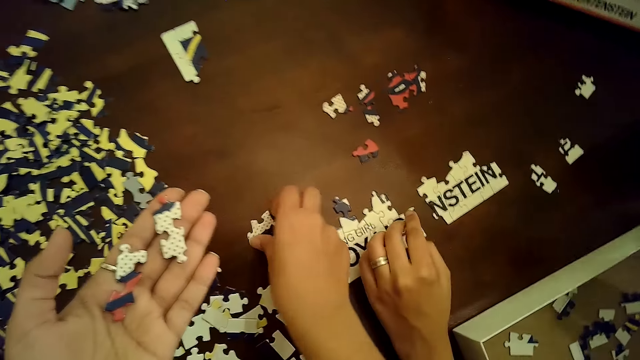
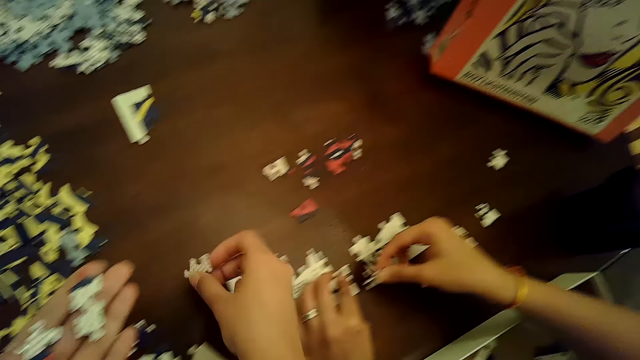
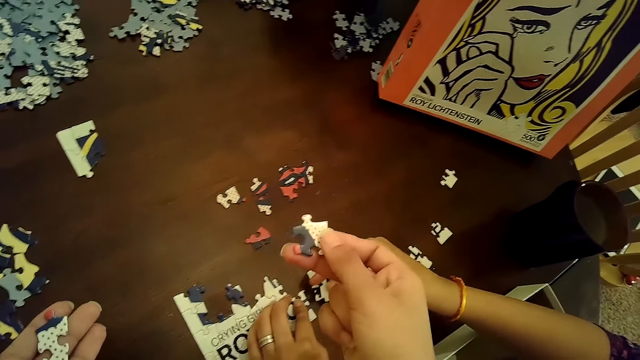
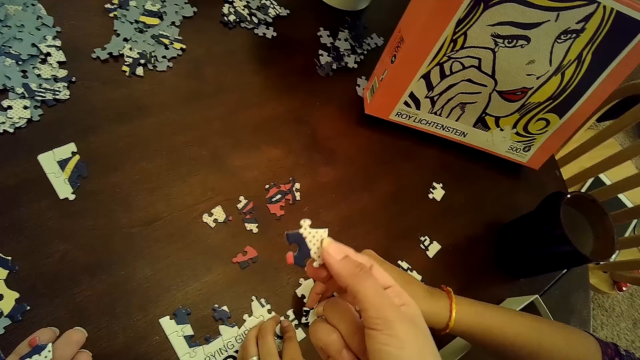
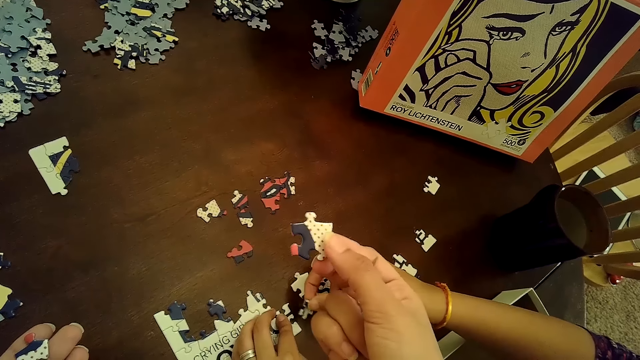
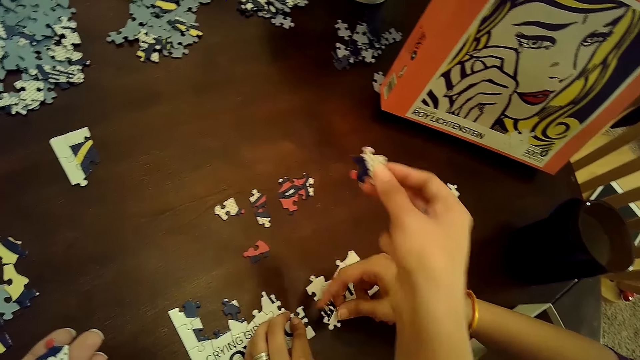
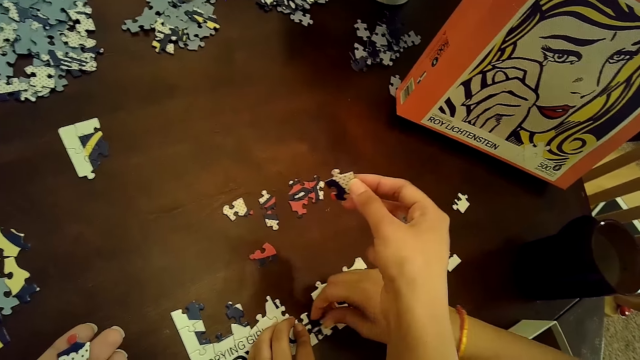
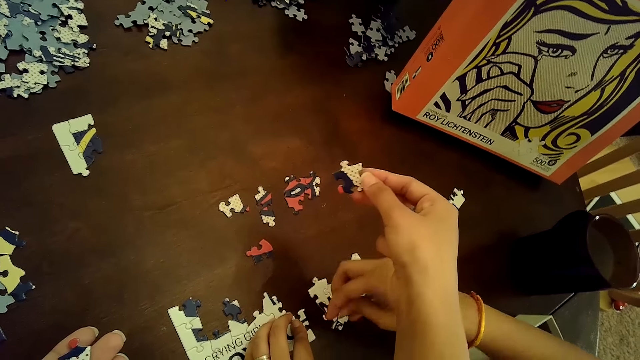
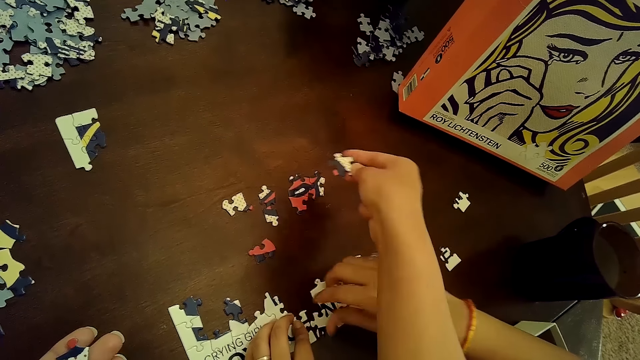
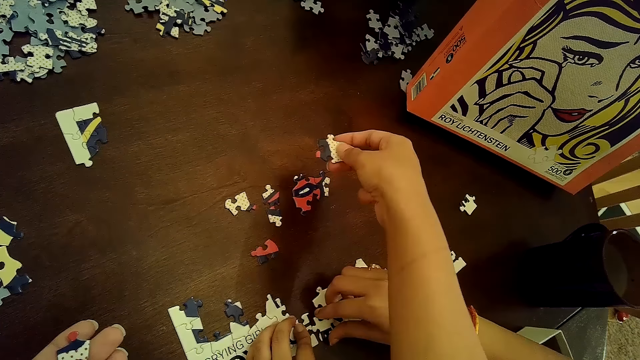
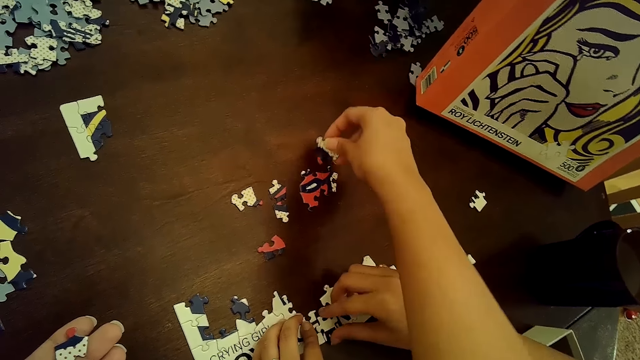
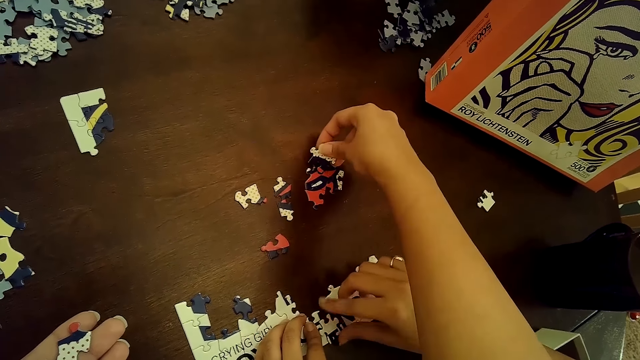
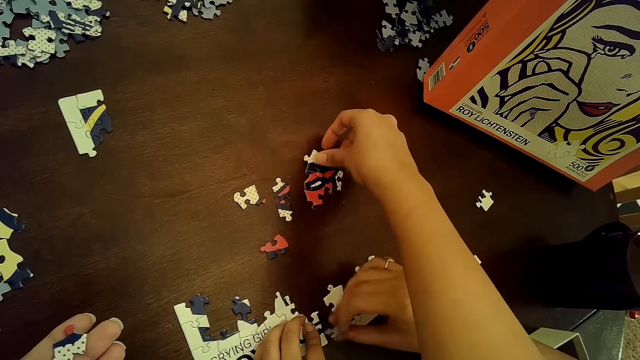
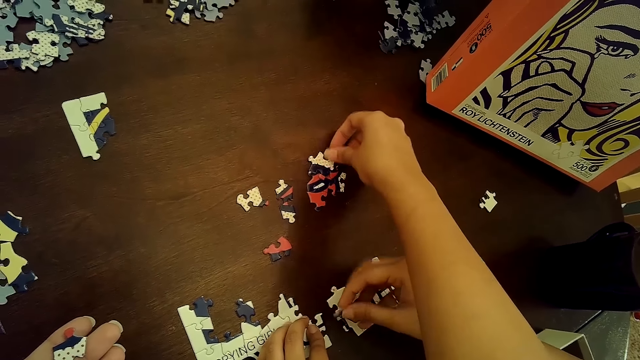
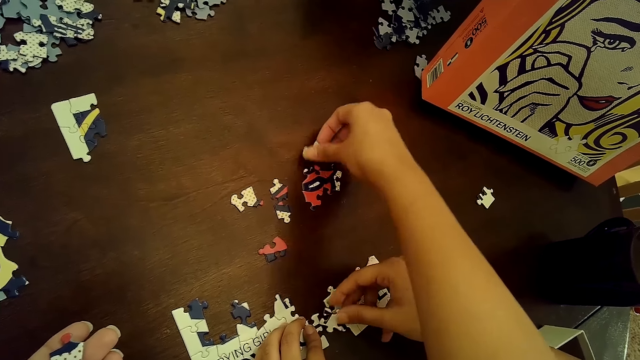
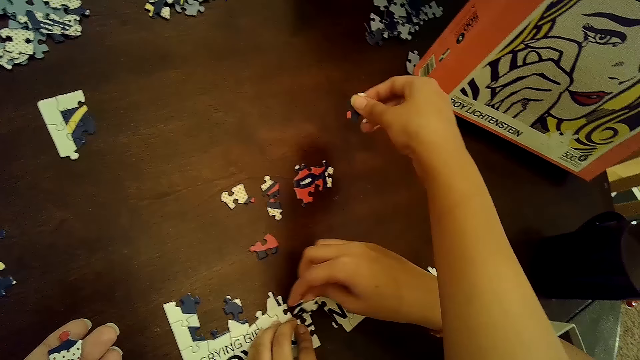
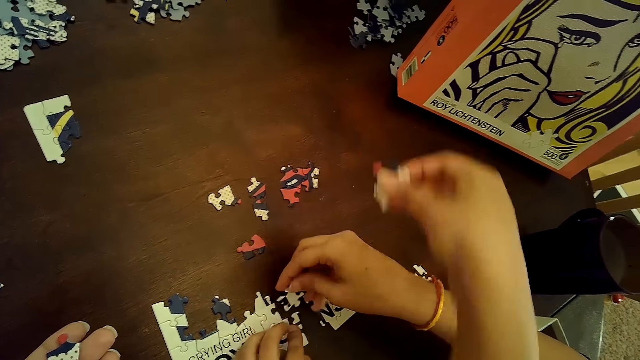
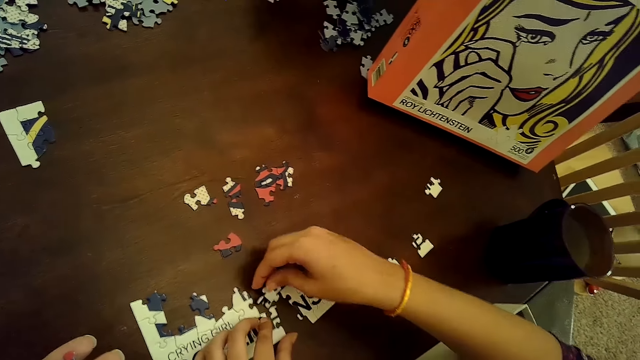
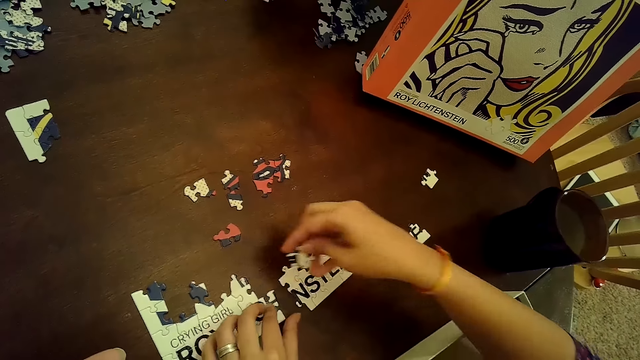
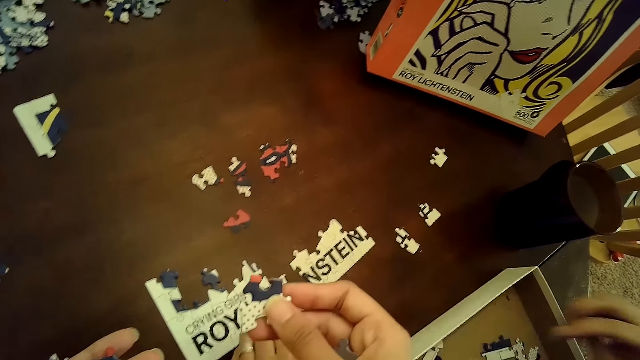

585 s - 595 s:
The camera wearer picks a puzzle piece from the table with her right hand. A woman inserts a puzzle piece into the puzzle tile on the table with her right hand. The camera wearer drops the puzzle piece on the table with her right hand. She picks the puzzle piece from the table with her right hand. The woman picks the puzzle piece from the table with her right hand and touches the puzzle piece on the table with her right hand.

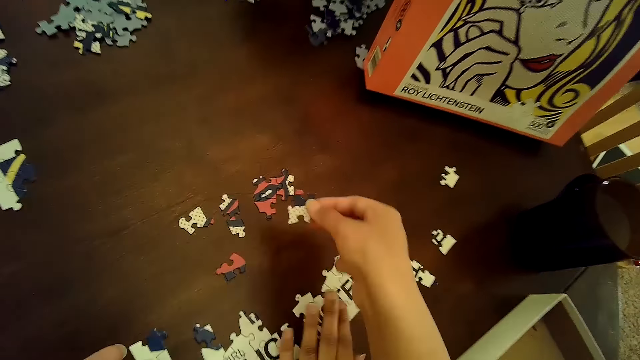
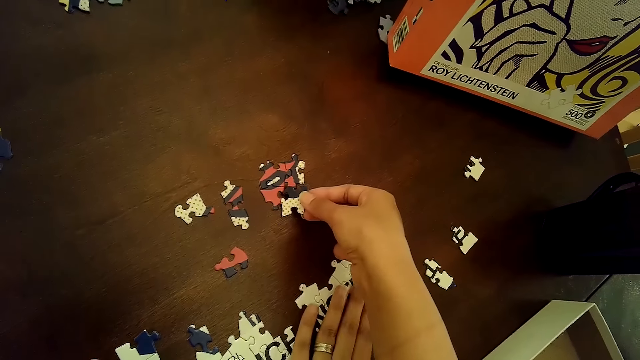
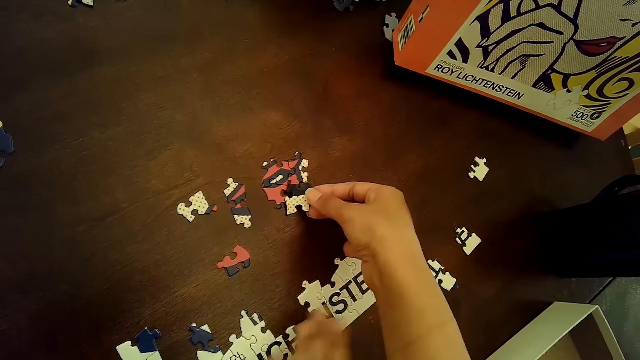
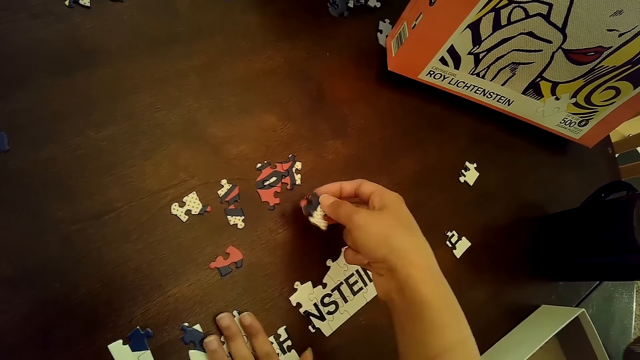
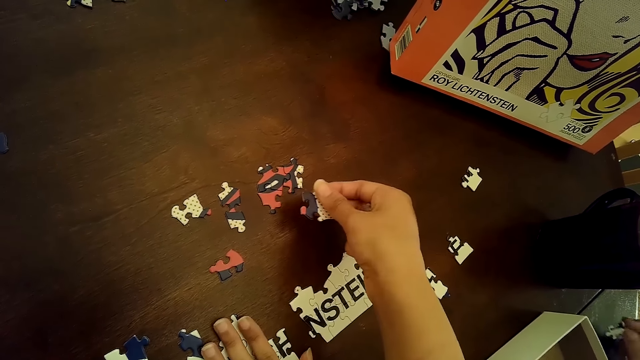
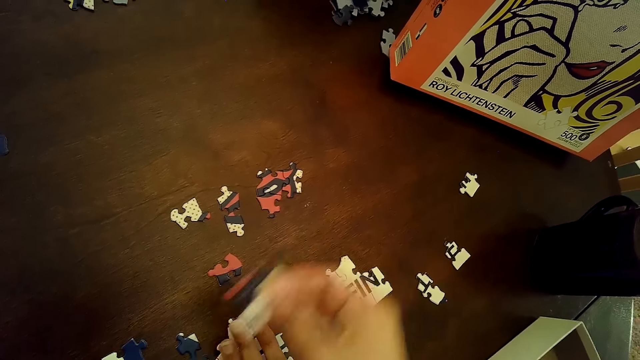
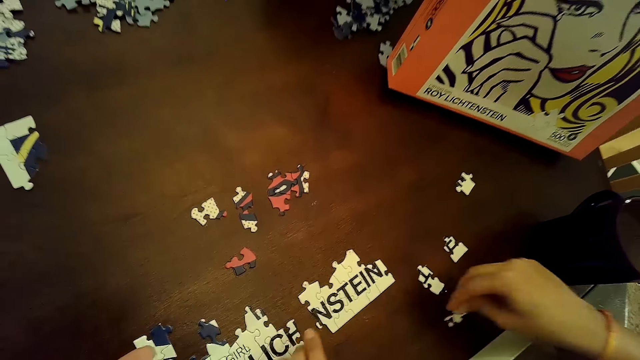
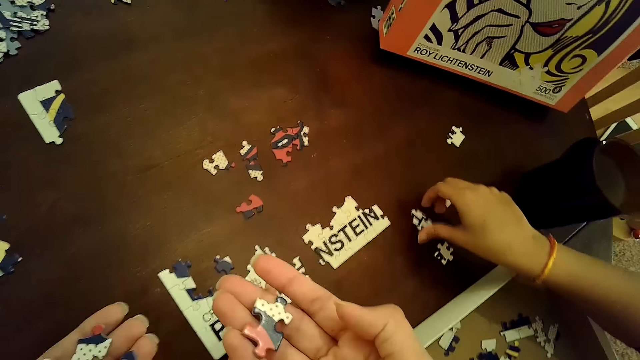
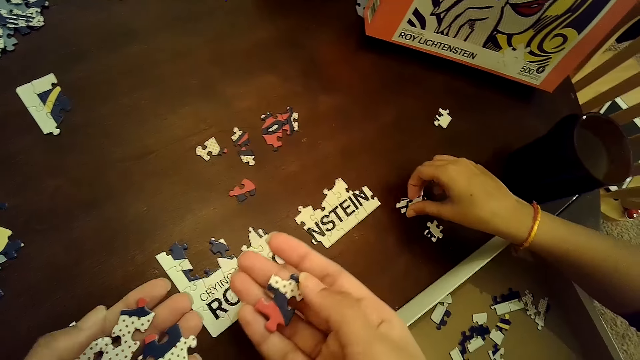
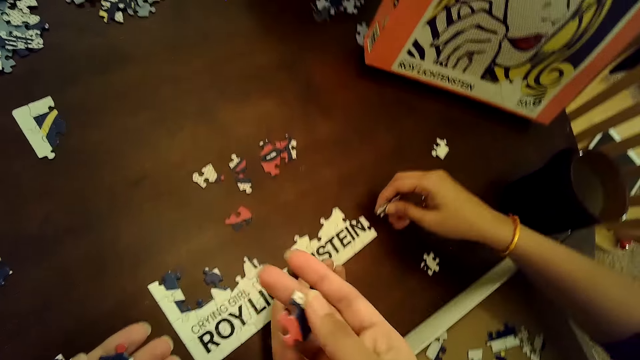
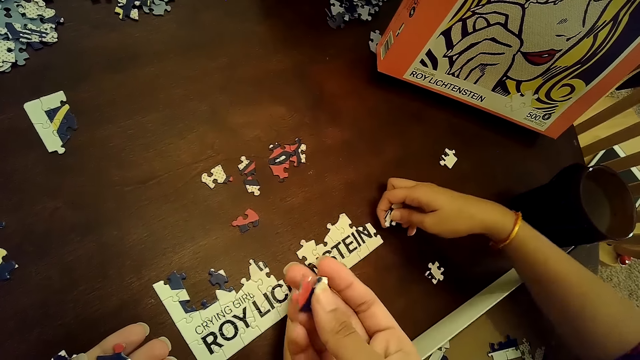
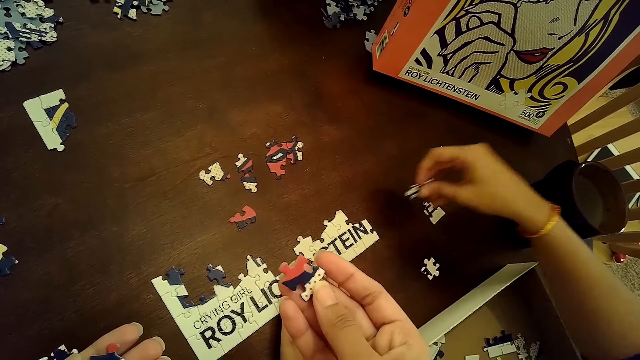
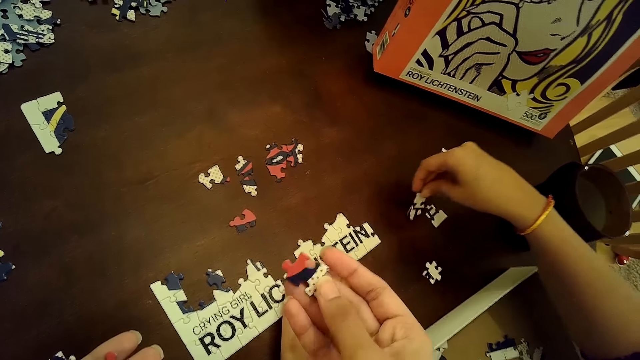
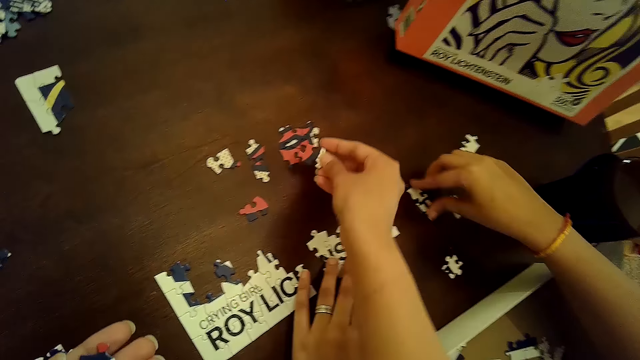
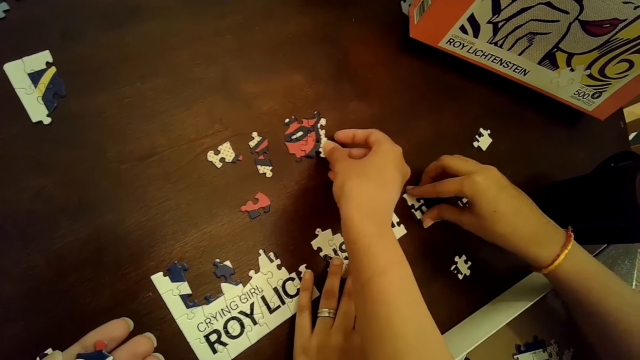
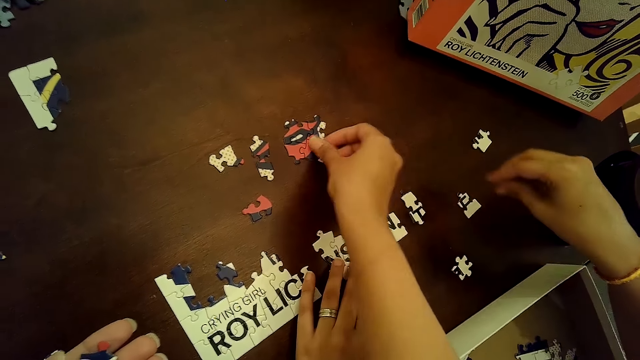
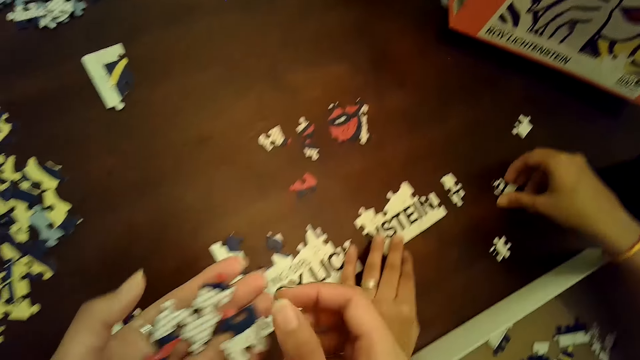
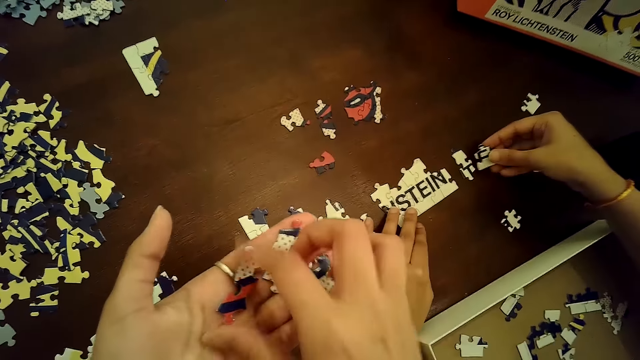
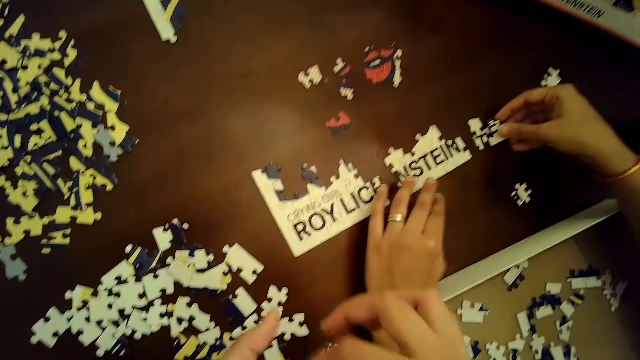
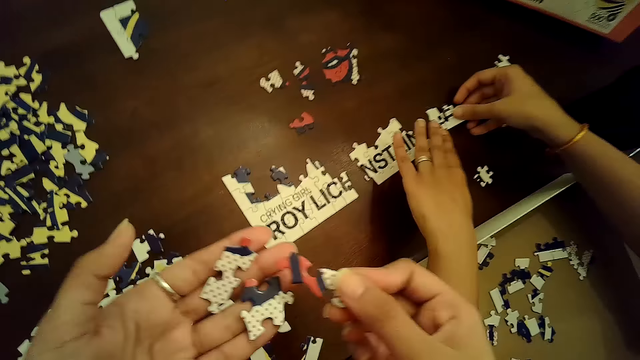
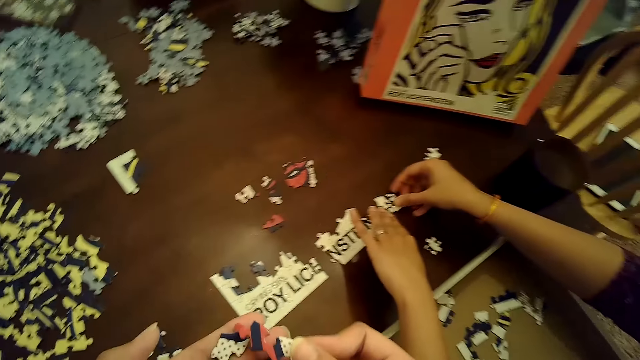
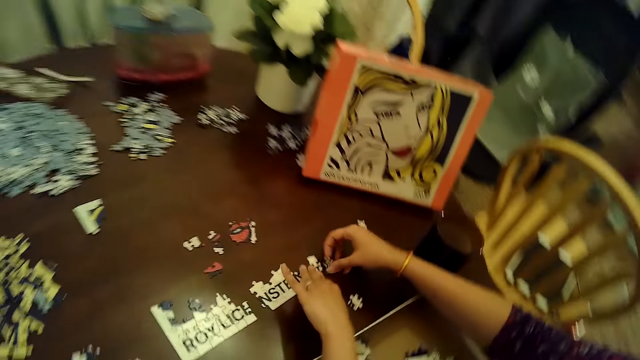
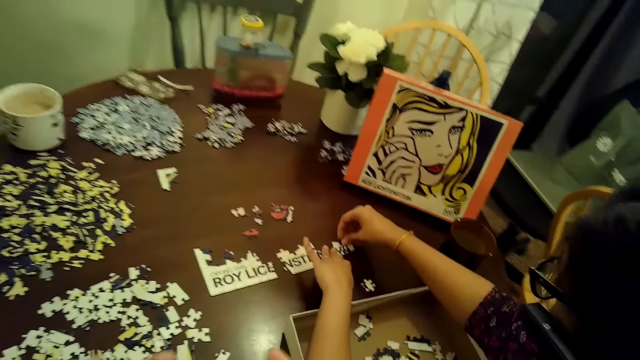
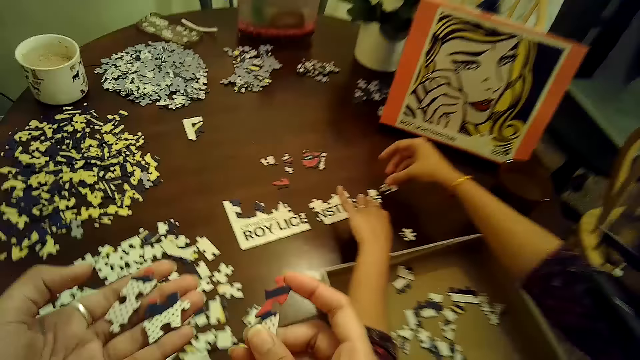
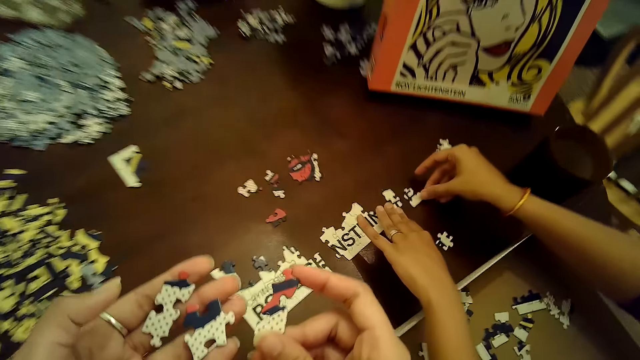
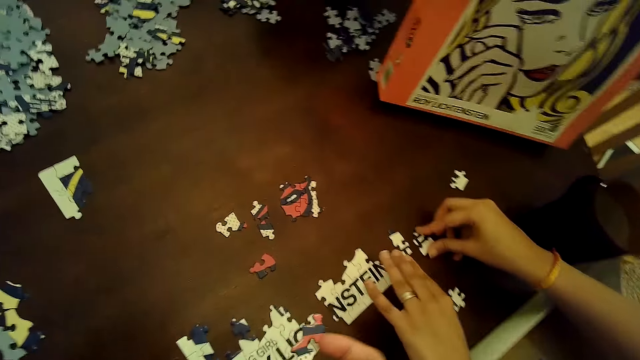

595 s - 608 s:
The camera wearer touches the table with the puzzle piece in her right hand. A woman adjusts the puzzle tile on the table with her left hand, drops a puzzle piece on the table with her right hand, picks a puzzle piece from the table with her right hand, and drops a puzzle piece on the table with her right hand. The camera wearer puts the puzzle piece into a puzzle tile on the table with her right hand. The woman moves a puzzle piece on the table and picks a puzzle piece from the table with her right hand. The camera wearer picks a puzzle piece from her left hand with her right hand. The woman inserts the puzzle piece in her right hand into the puzzle tile with both hands.
